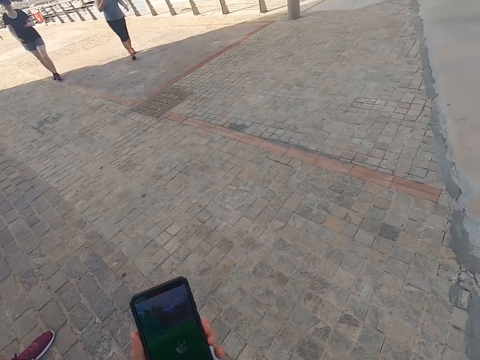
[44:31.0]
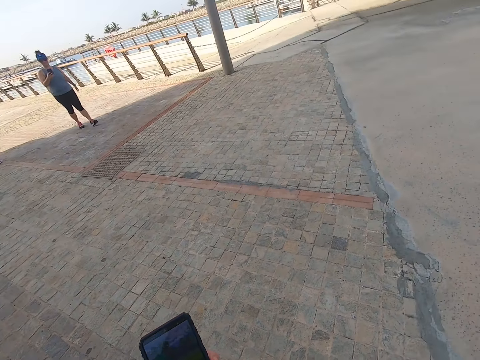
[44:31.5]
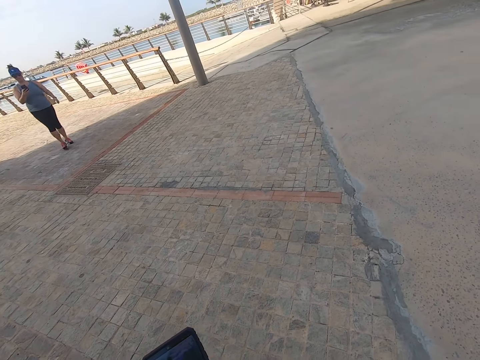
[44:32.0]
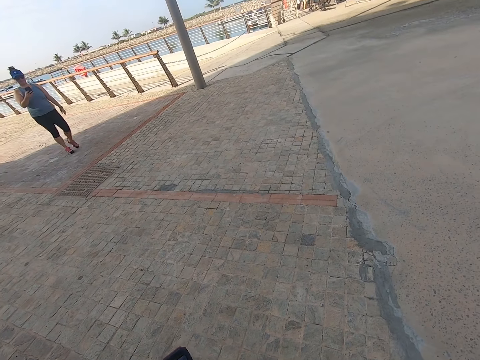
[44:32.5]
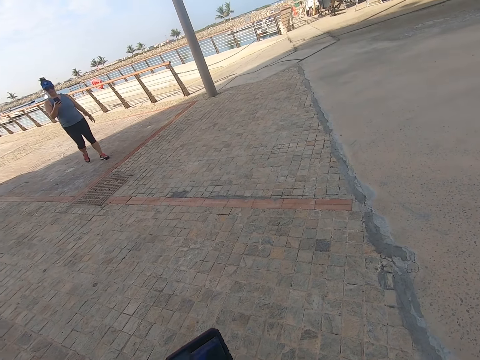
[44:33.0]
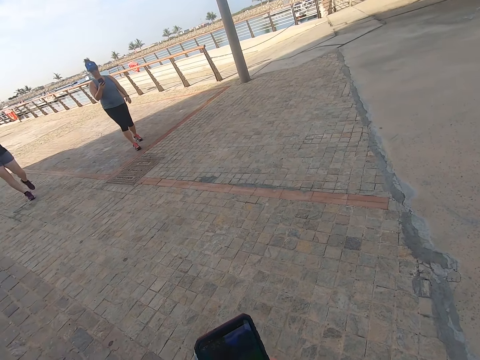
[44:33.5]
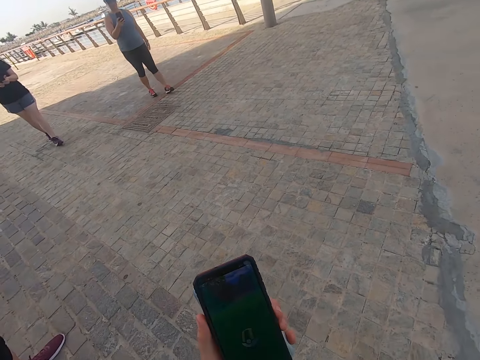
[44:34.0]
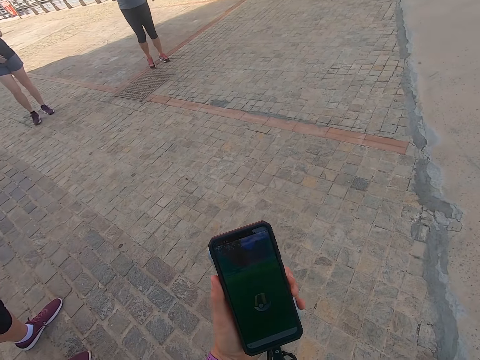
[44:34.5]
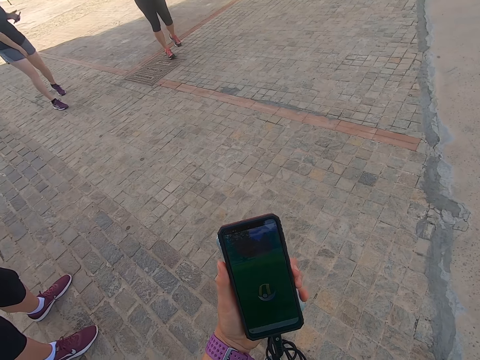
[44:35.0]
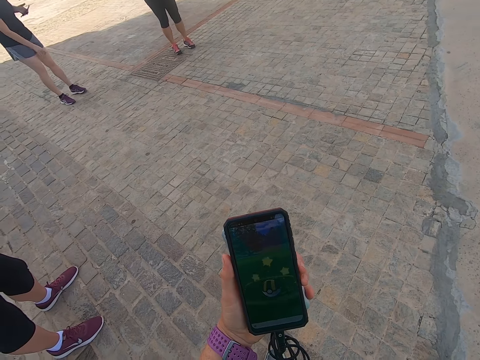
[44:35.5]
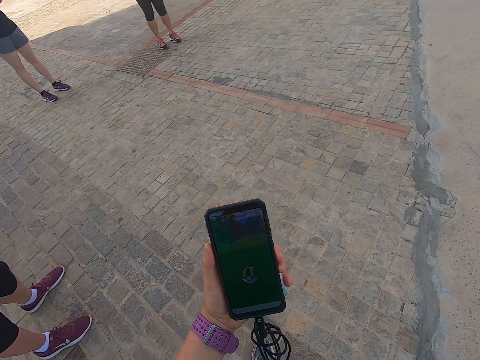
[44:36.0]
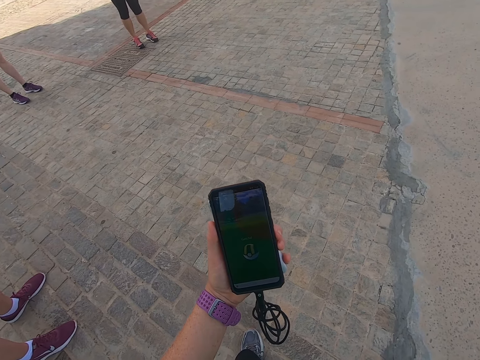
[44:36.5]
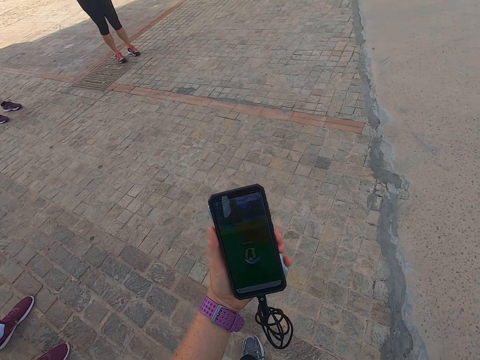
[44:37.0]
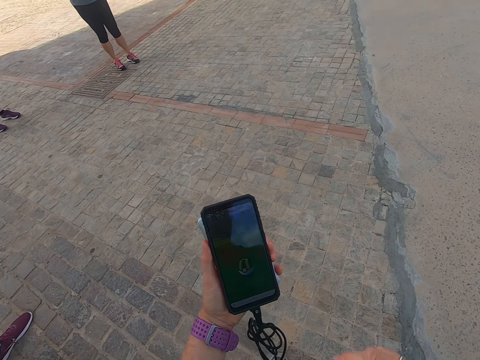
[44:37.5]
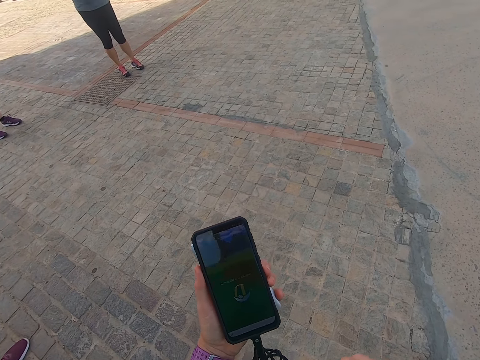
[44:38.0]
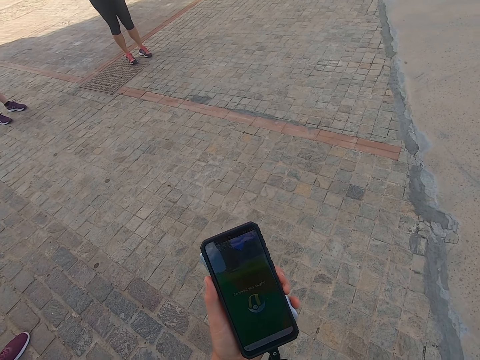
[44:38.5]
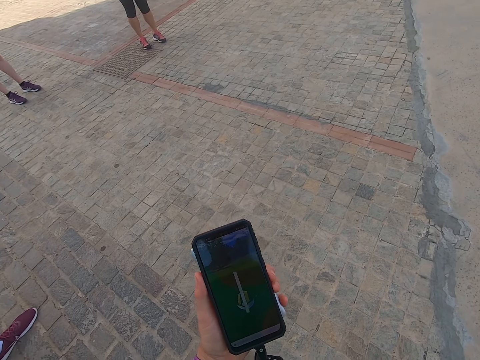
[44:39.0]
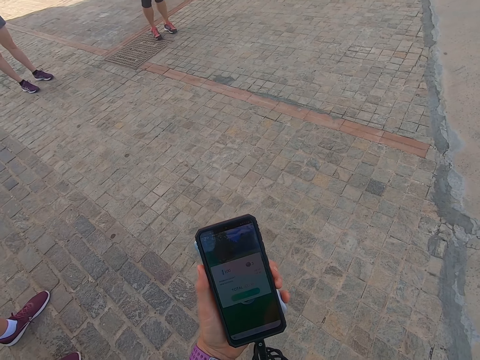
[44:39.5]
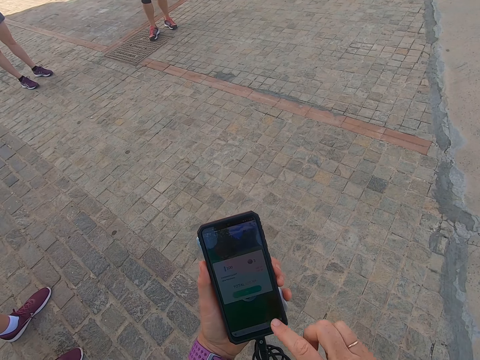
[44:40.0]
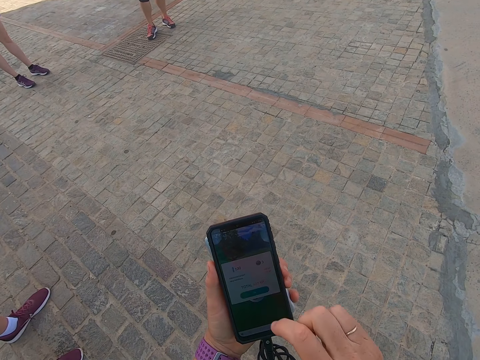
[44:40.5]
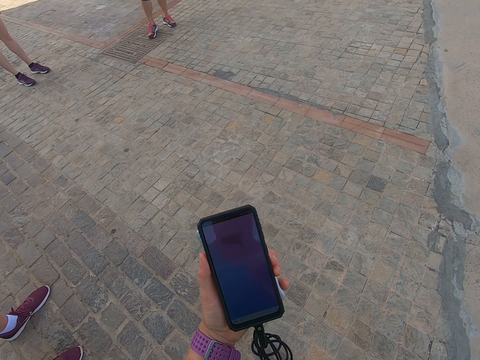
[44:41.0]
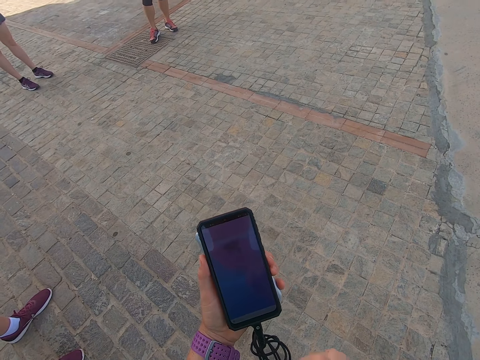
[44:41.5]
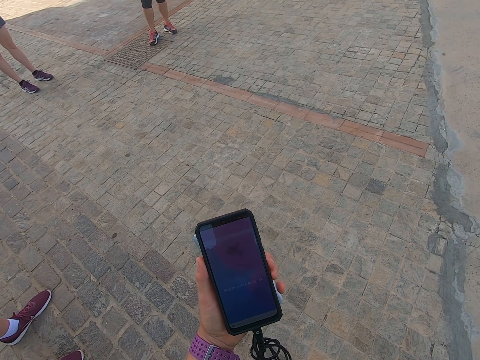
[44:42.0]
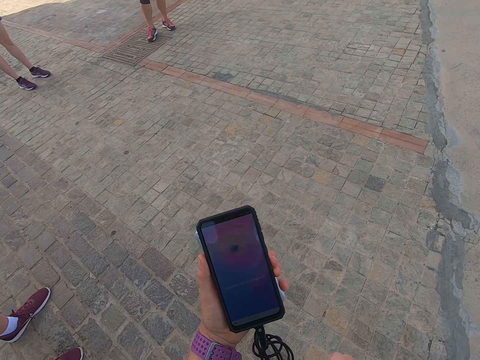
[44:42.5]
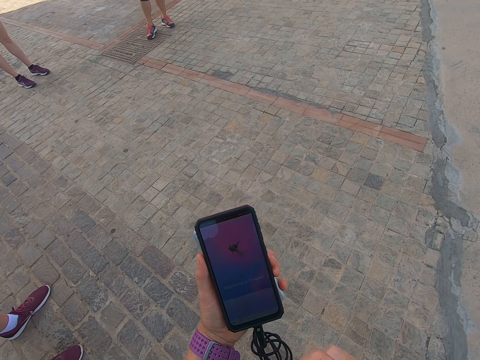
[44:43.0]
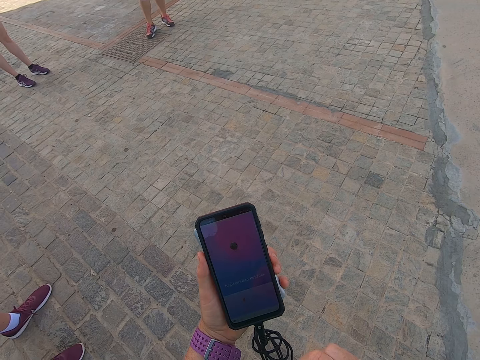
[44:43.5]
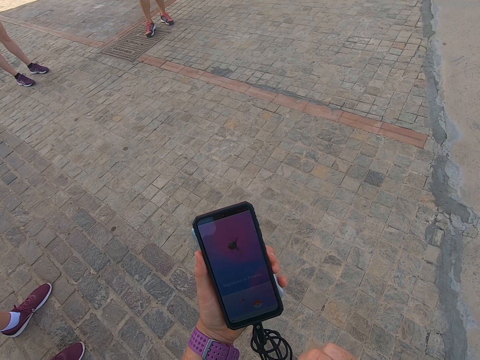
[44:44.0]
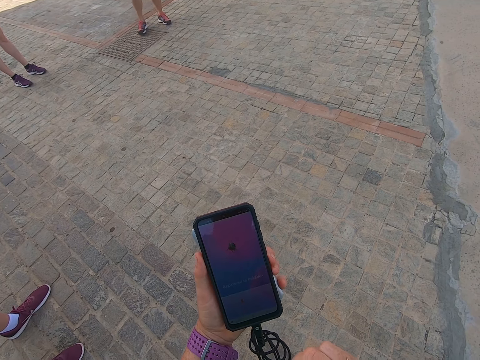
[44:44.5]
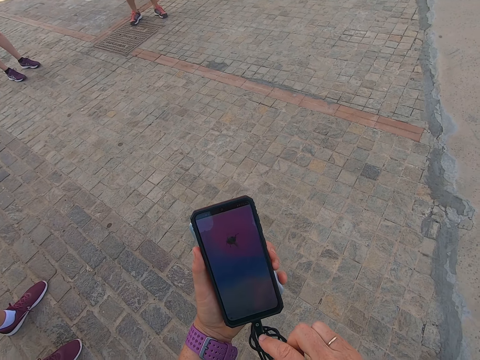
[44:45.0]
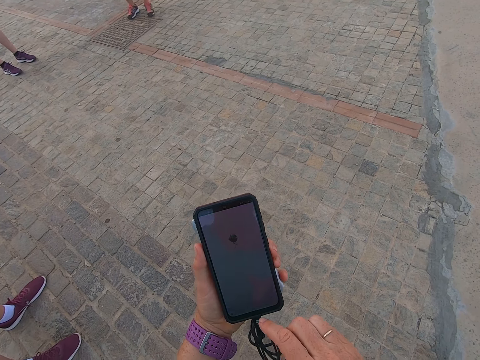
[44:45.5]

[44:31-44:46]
A person walks around. Another person walks around. The camera wearer plays a game on the phone.

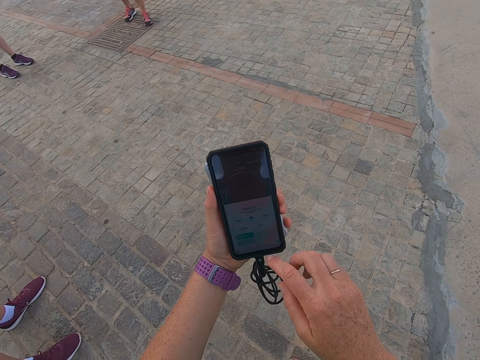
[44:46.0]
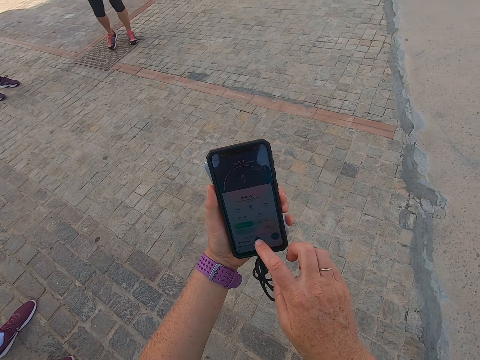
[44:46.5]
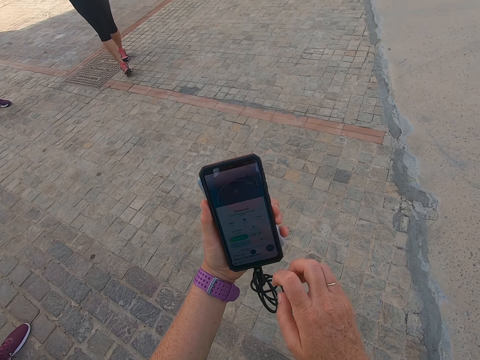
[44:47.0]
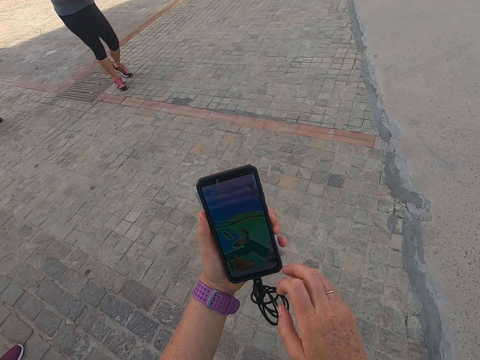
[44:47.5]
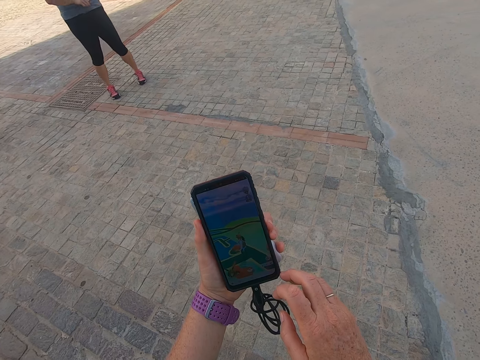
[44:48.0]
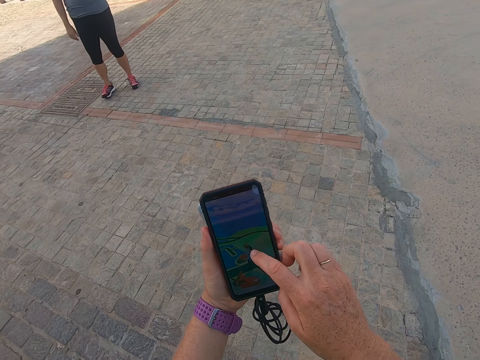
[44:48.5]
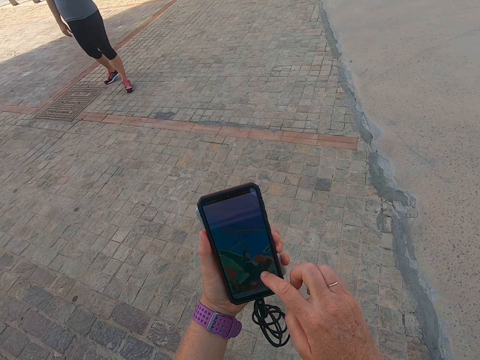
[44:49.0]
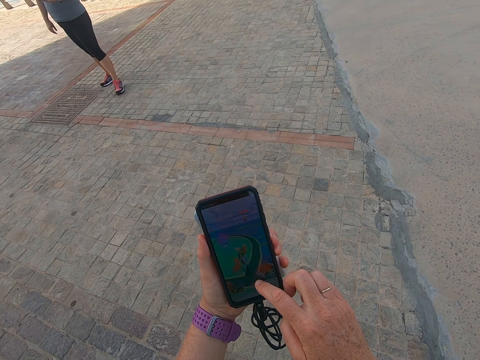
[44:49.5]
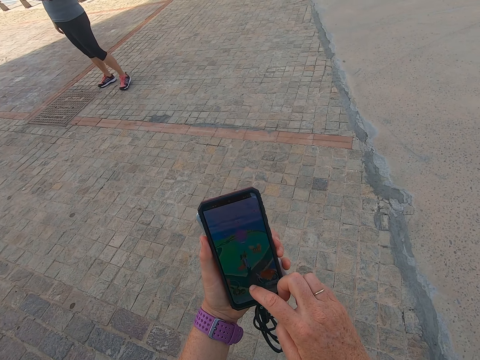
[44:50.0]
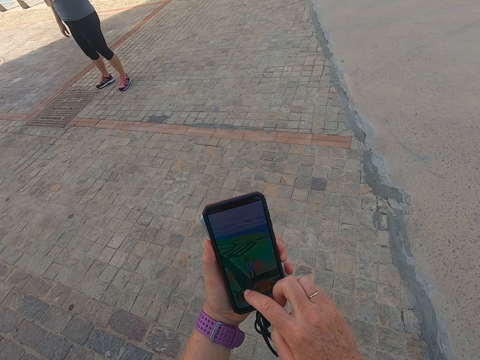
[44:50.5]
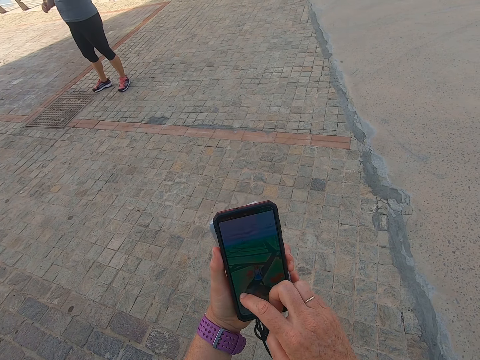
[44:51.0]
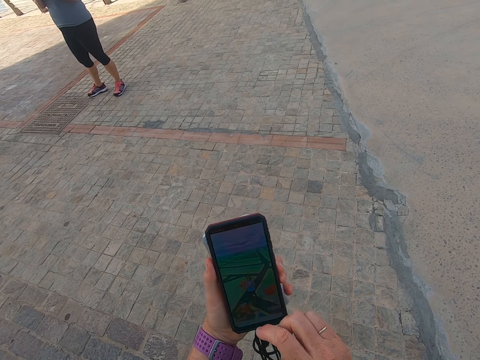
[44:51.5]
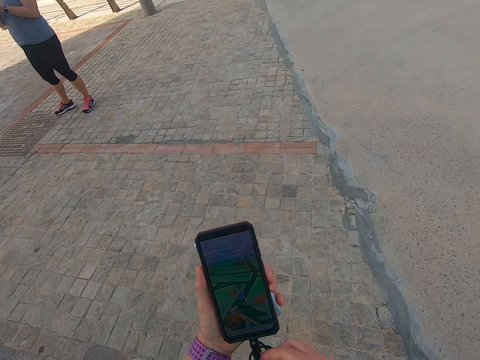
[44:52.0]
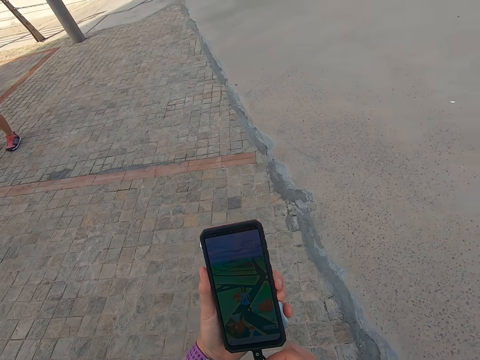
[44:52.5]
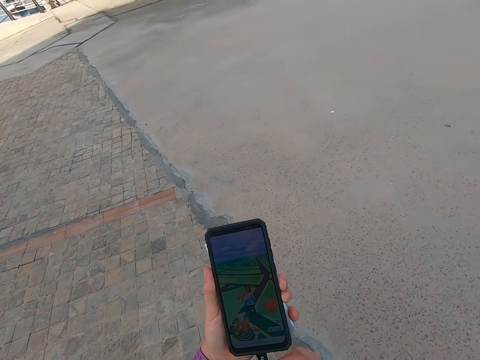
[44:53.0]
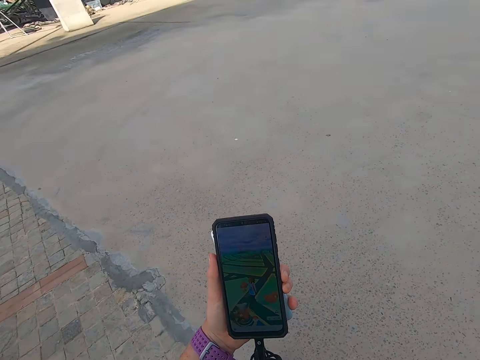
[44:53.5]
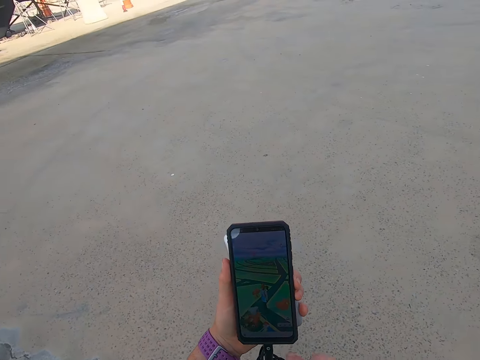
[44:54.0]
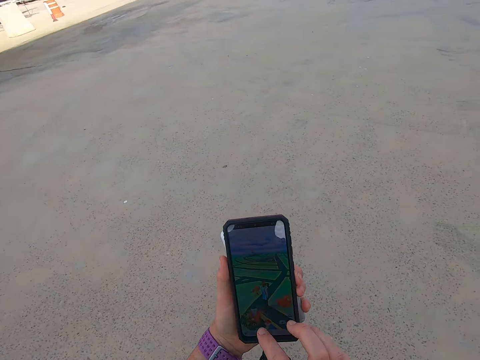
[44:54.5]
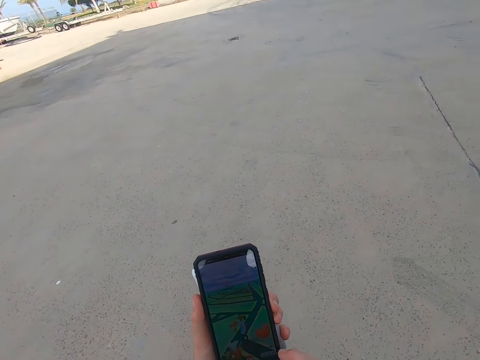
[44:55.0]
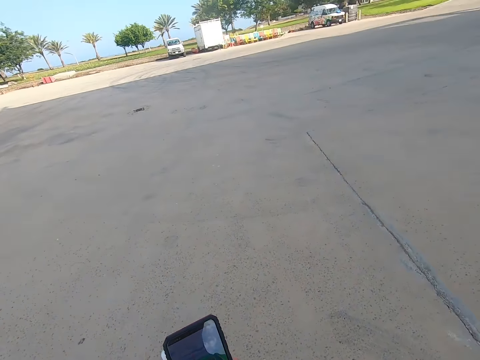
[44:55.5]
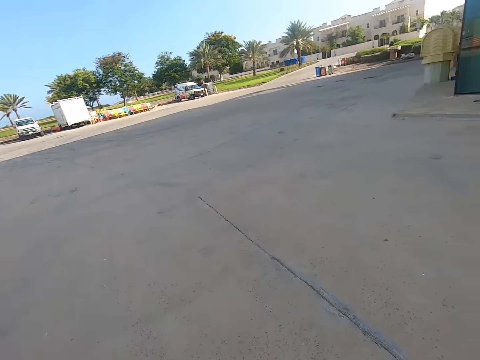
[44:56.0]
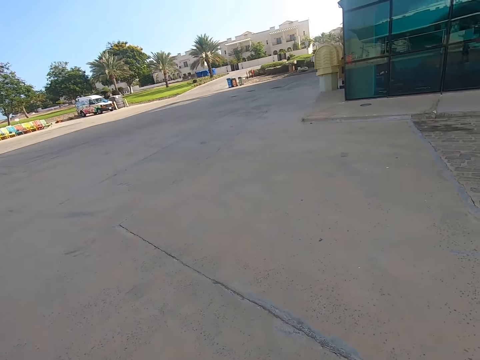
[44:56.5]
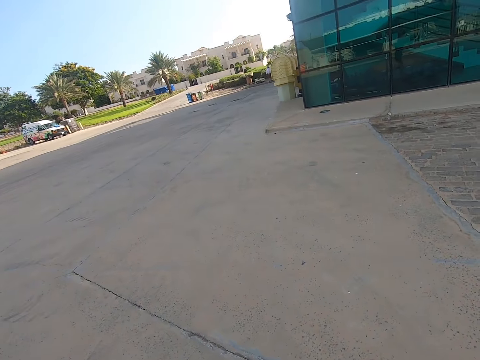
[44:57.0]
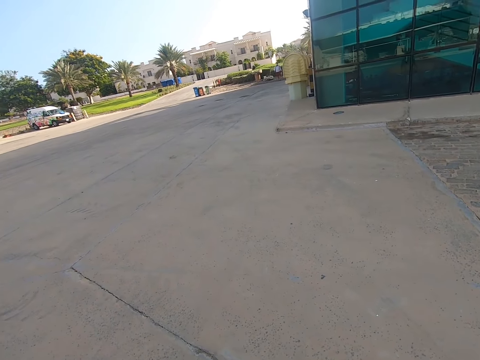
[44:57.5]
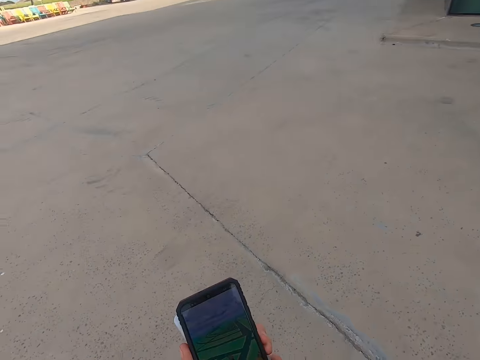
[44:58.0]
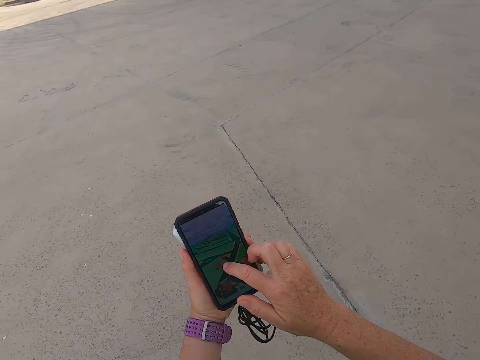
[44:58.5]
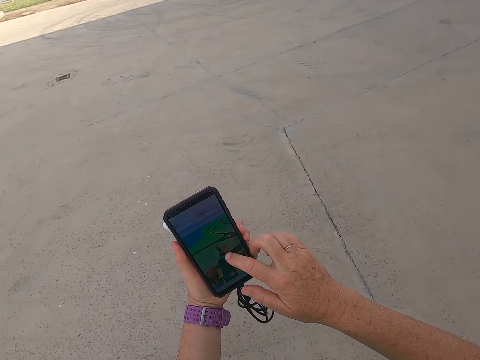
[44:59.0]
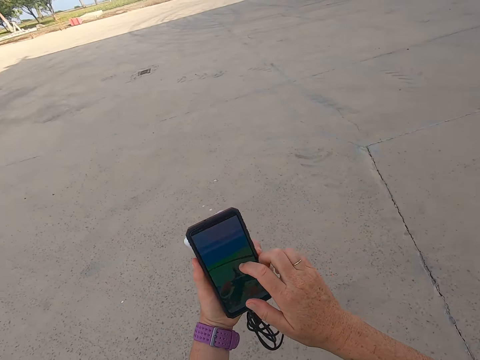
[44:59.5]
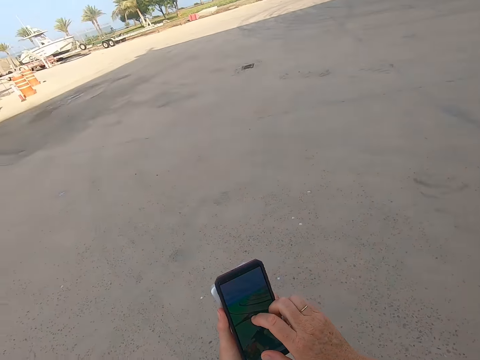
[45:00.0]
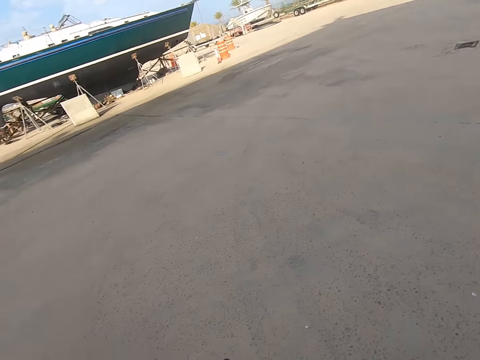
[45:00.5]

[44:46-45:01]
The camera wearer walks around. They operate a phone. They walk around. They play a game on the phone.
